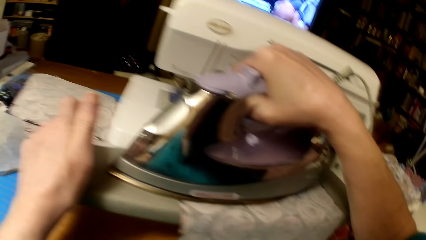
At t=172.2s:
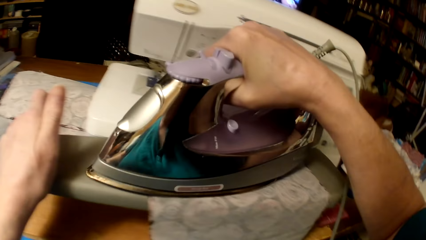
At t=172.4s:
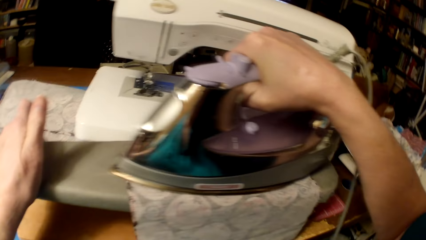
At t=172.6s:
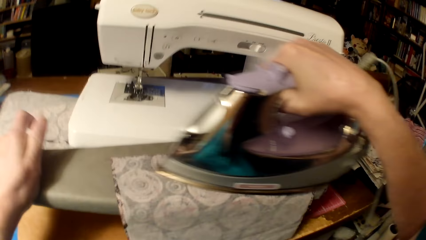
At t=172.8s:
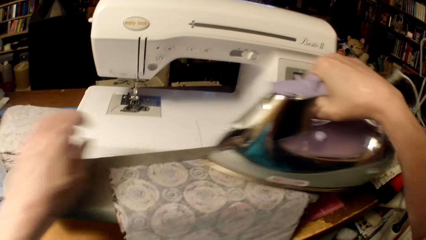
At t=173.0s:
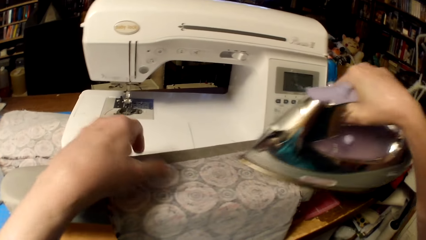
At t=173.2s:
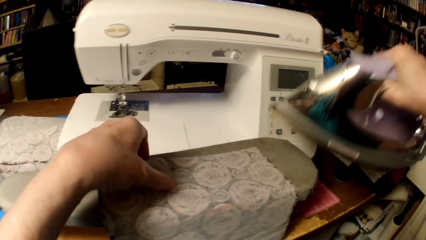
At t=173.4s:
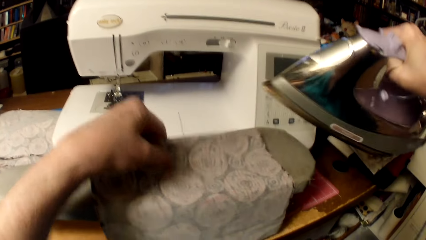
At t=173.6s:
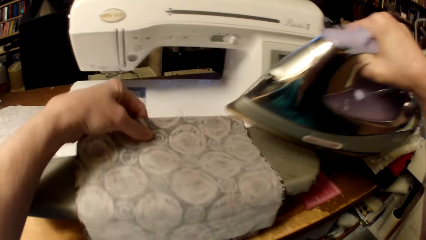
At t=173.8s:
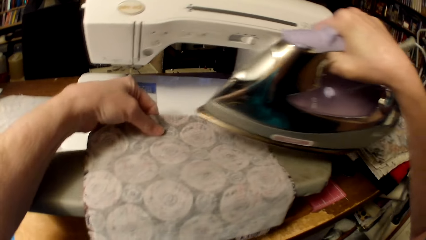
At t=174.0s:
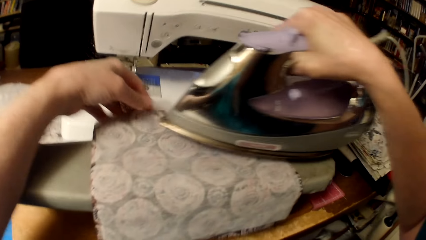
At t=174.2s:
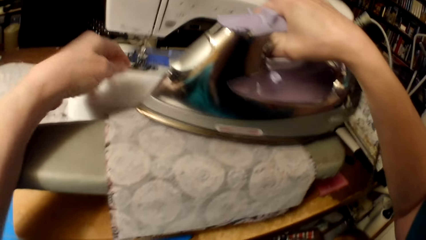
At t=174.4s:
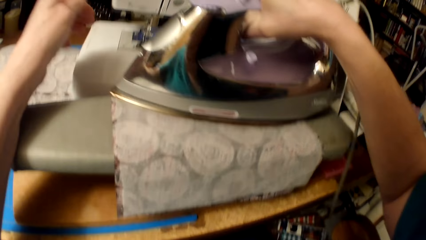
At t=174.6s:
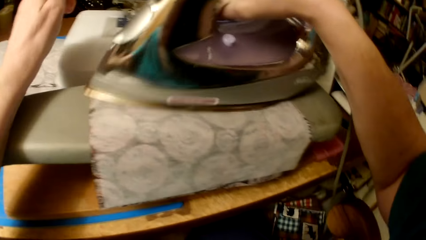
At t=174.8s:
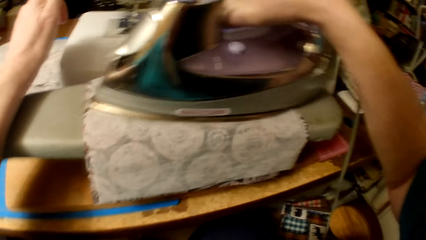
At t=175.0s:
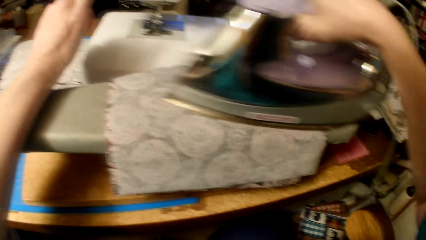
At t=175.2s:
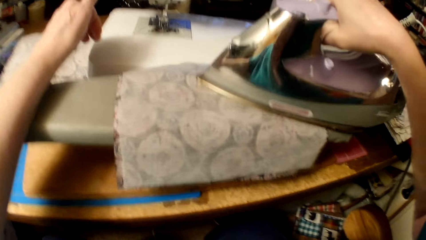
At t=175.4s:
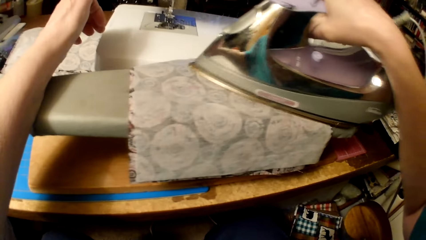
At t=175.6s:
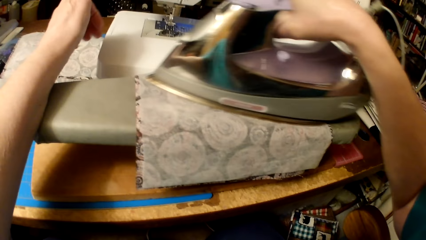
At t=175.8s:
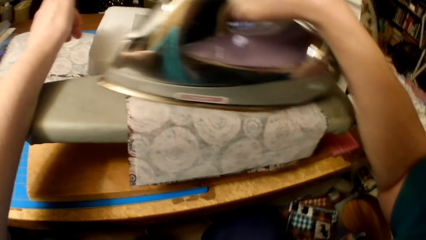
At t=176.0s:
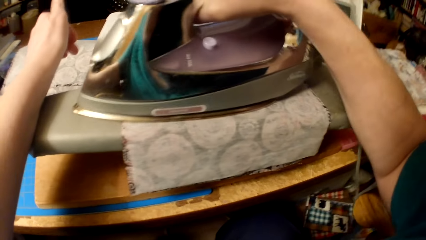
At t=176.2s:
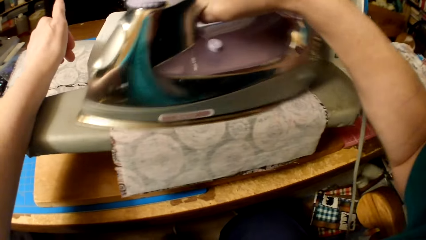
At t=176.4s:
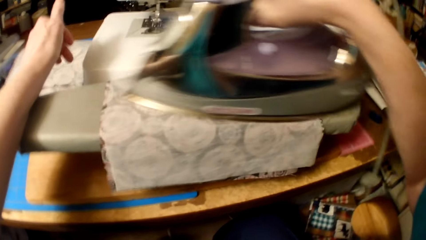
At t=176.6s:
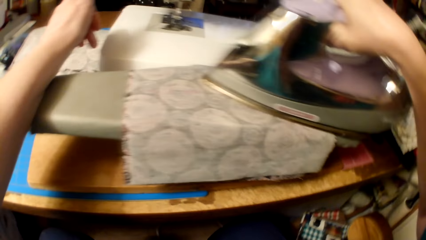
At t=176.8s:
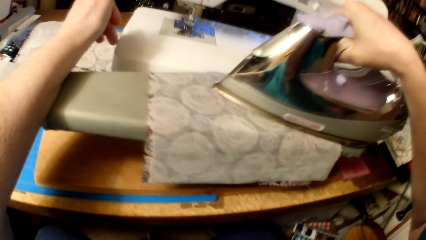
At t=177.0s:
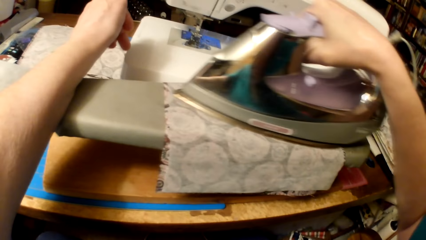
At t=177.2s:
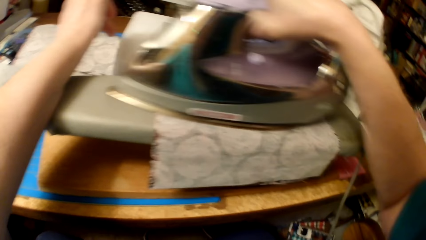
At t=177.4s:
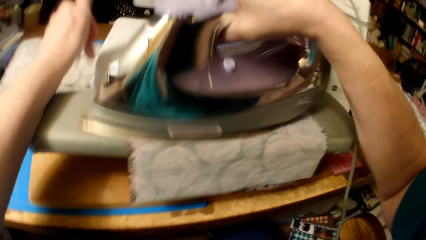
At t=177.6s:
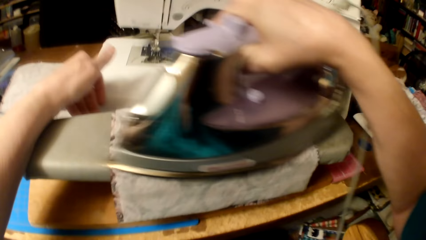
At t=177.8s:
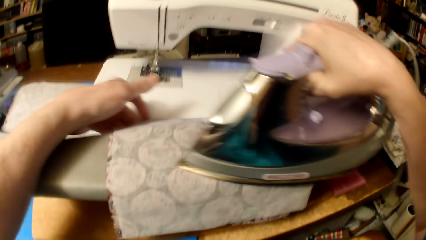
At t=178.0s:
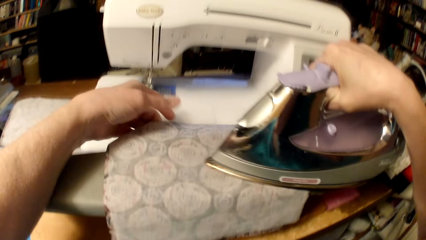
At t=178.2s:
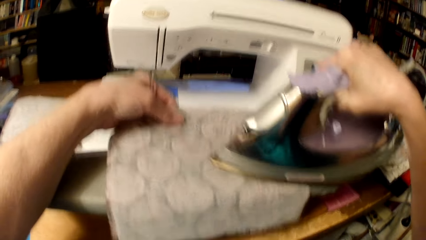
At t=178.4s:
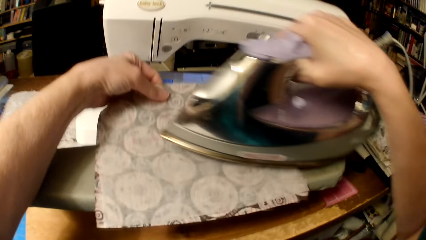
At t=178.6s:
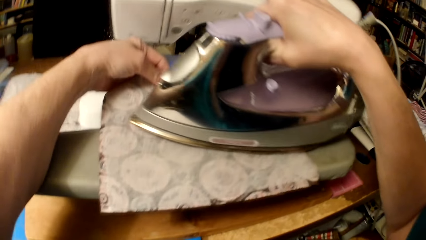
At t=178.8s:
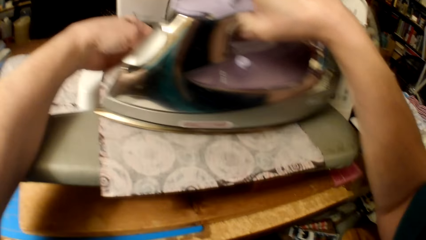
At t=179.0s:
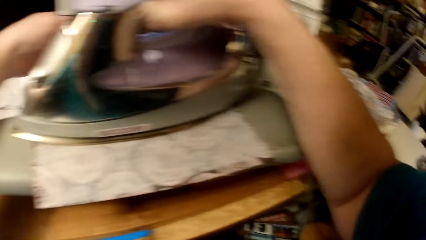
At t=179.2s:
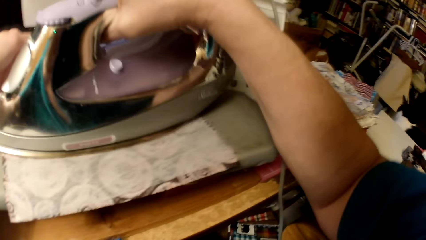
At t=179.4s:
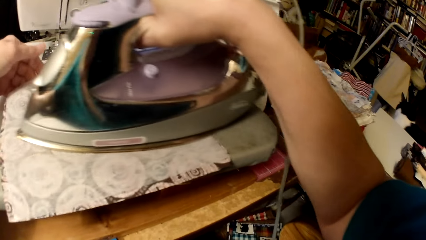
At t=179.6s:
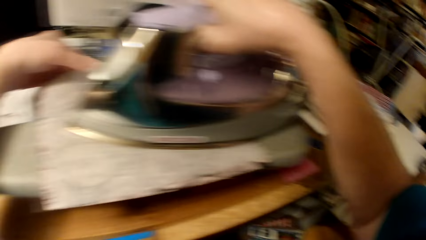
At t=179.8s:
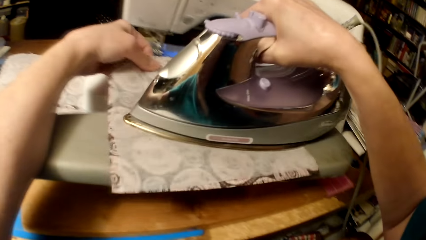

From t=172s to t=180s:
The camera wearer pulls the piece of cloth and the fabric. They pull the piece of cloth and the fabric again.

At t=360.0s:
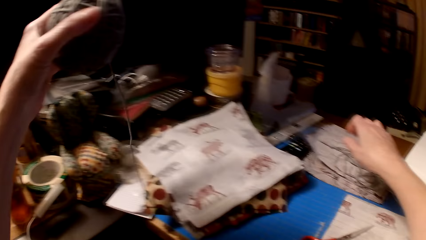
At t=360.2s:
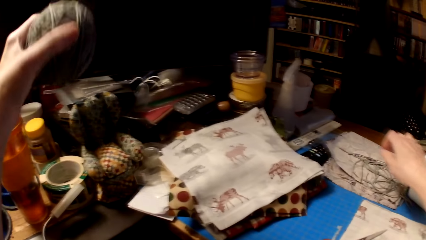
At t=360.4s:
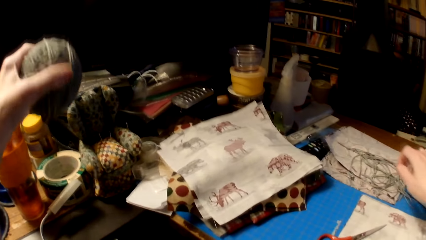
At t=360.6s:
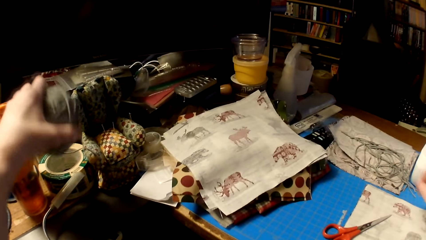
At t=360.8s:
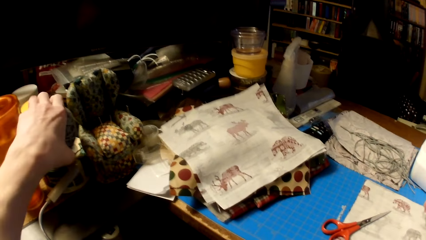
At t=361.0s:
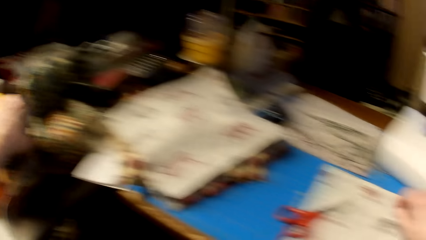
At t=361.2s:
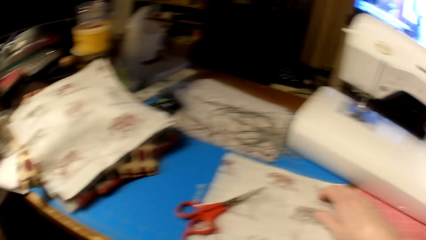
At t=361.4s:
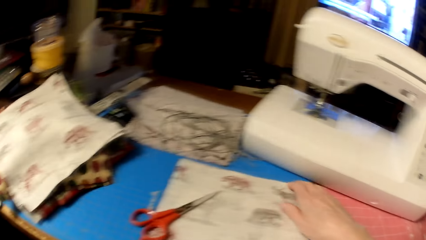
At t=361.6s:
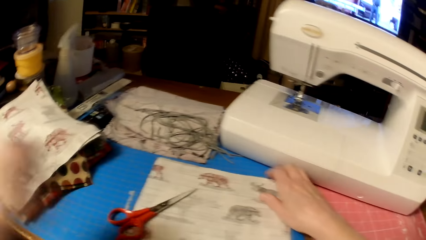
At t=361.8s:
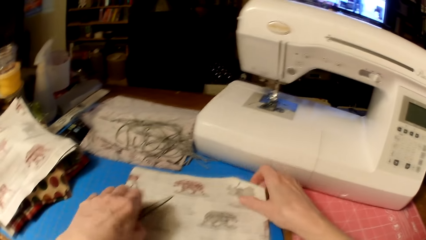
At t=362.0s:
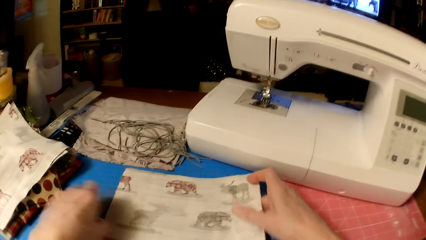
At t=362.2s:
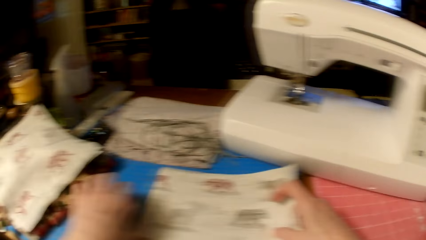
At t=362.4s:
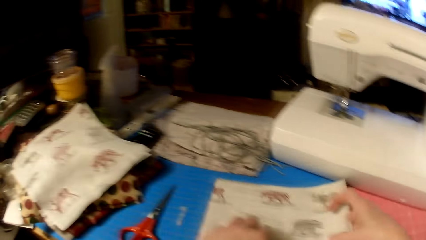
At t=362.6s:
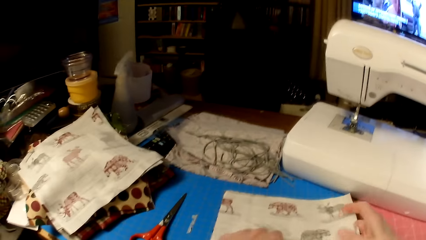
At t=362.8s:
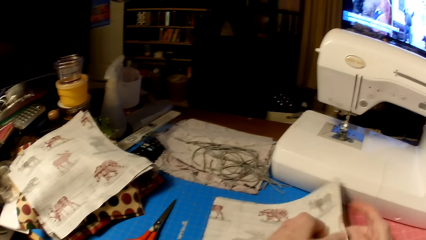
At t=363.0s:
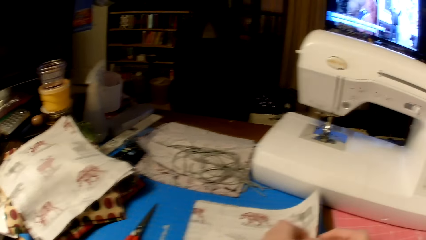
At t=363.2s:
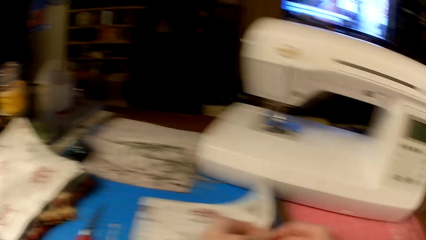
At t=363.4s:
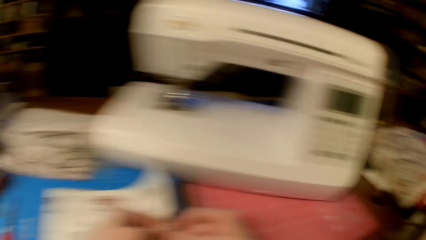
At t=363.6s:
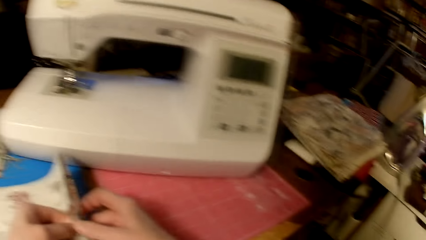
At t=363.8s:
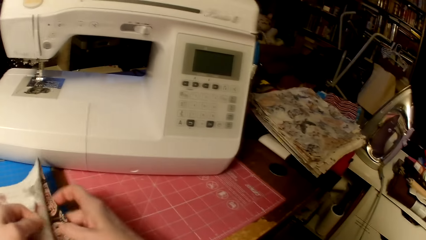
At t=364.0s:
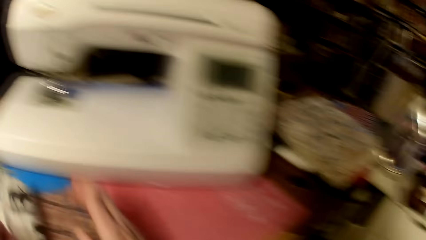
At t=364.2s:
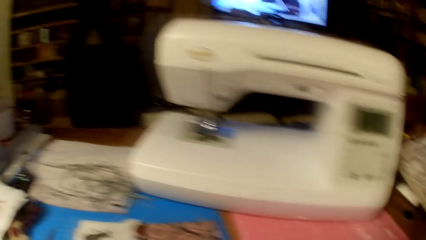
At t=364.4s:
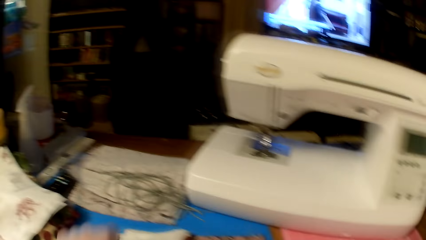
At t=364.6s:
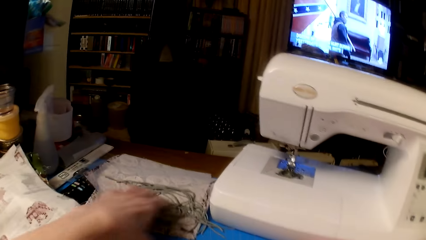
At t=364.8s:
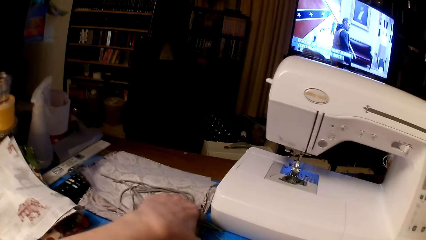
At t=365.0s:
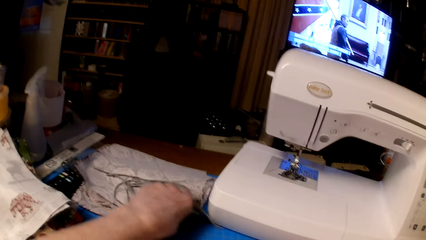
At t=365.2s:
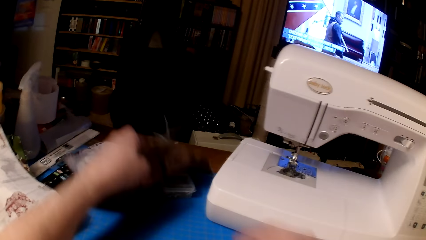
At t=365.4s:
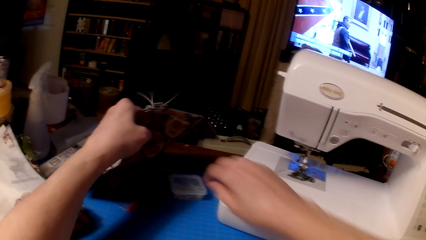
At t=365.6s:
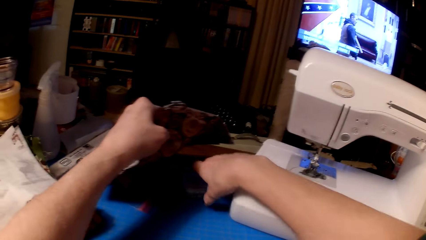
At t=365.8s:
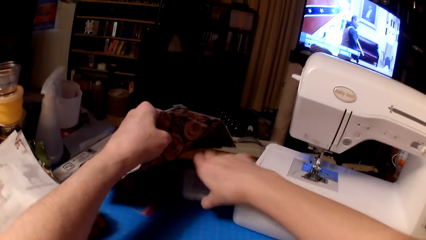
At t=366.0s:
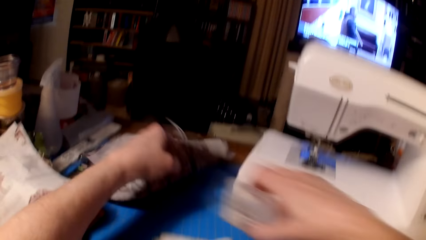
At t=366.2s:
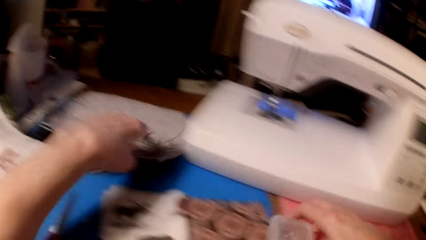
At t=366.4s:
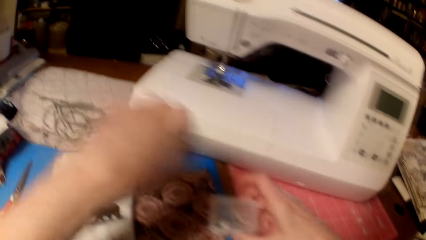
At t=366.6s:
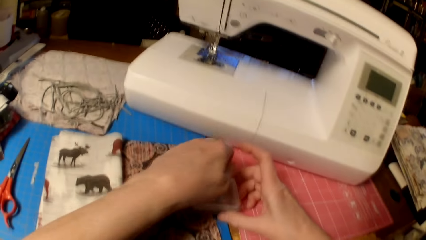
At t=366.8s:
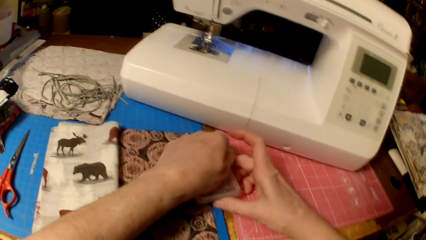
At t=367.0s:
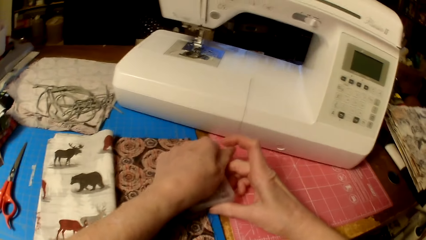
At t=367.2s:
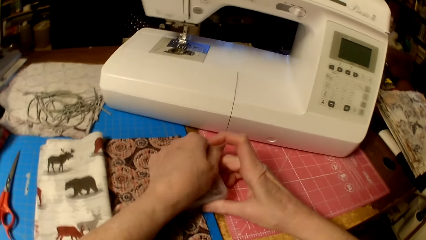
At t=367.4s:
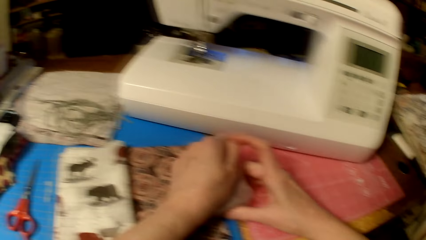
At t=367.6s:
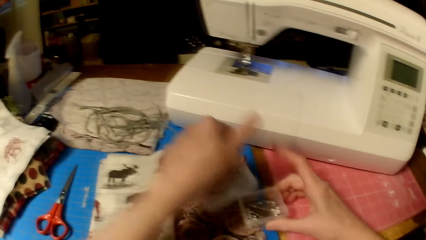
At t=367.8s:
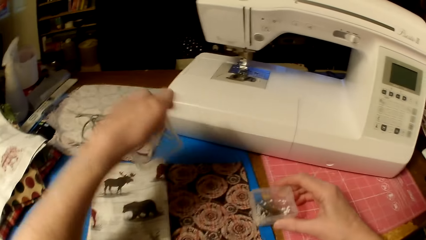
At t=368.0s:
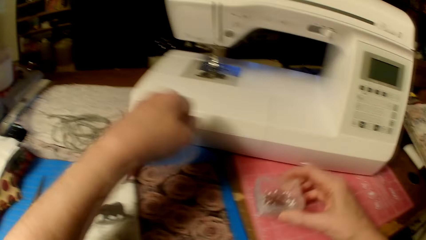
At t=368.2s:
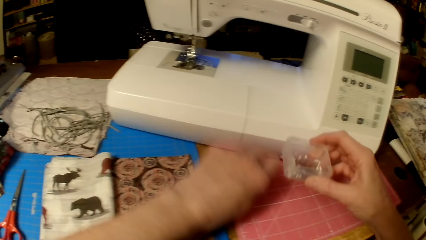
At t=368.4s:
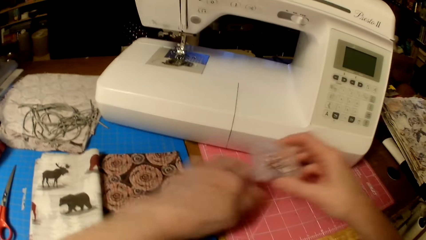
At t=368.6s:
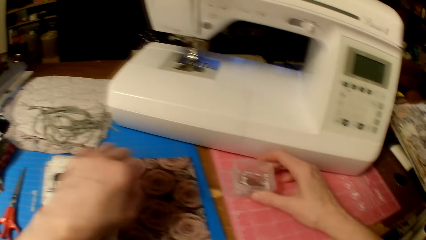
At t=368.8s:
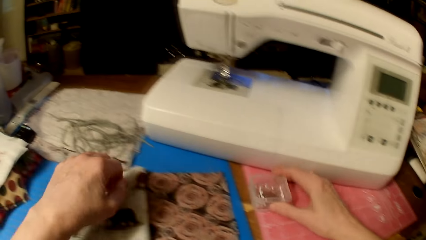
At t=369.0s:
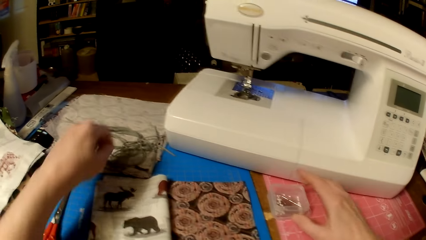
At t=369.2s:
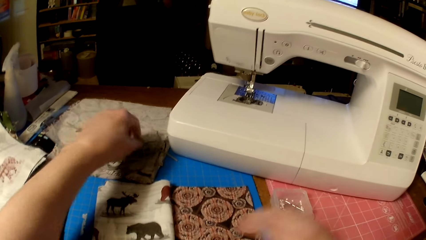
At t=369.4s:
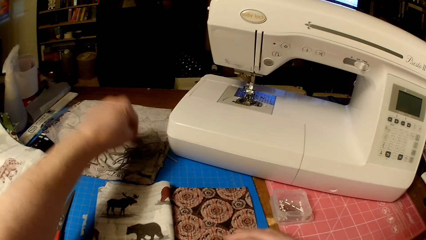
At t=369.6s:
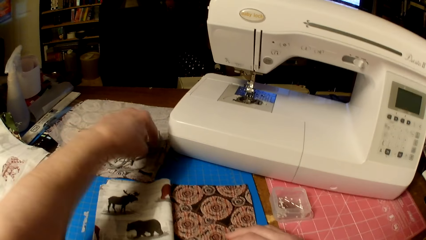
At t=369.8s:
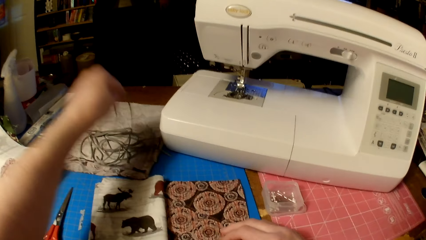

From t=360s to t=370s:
The camera wearer puts the knitting thread ball on a container. They move the pair of scissors on the table. They hold pieces of cloth. They fold a piece of cloth. They lift the pieces of cloth. They pick a container with pins or needles. They put the container on the table. They open the container. They pick the container. They put the lid on the table. They put the container on the table.
